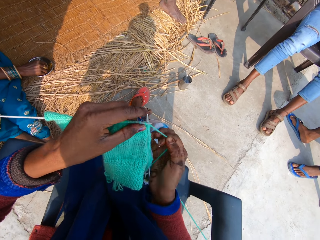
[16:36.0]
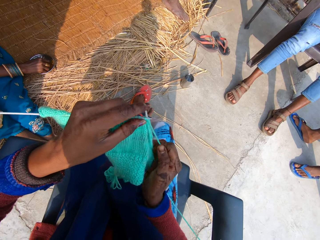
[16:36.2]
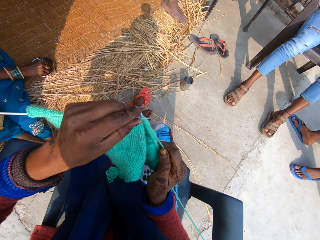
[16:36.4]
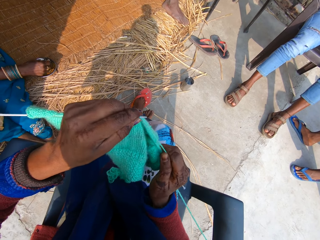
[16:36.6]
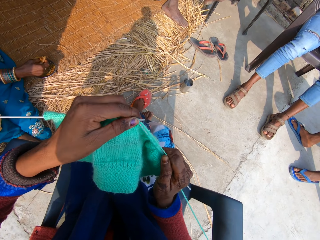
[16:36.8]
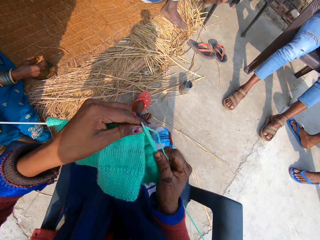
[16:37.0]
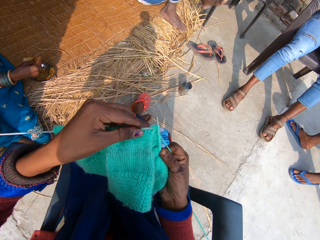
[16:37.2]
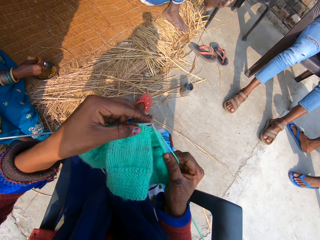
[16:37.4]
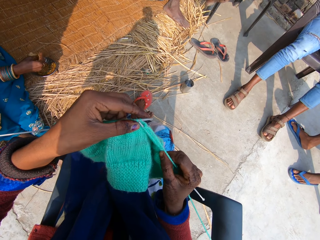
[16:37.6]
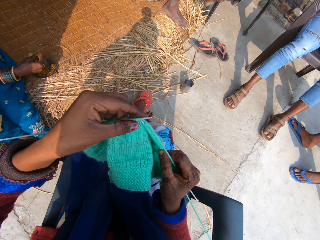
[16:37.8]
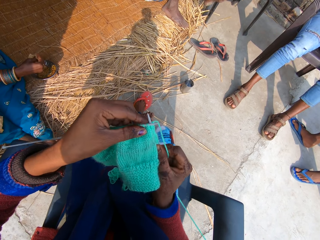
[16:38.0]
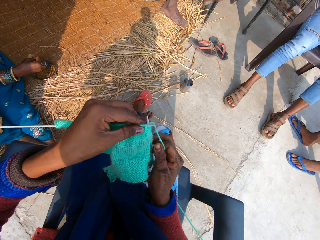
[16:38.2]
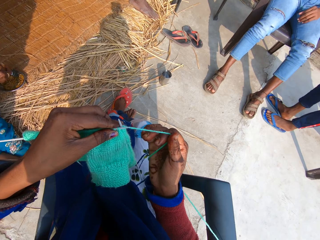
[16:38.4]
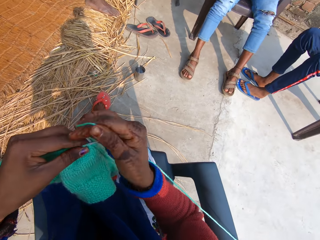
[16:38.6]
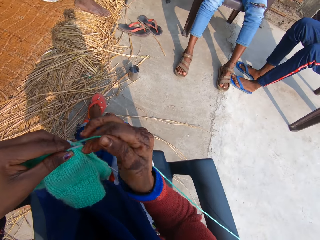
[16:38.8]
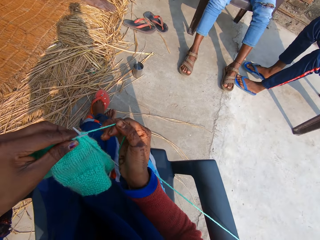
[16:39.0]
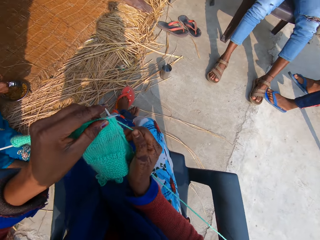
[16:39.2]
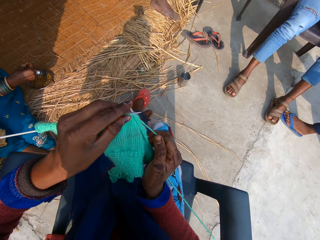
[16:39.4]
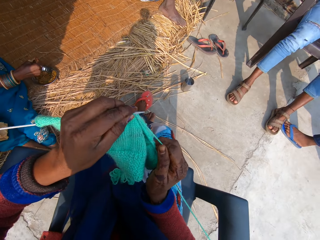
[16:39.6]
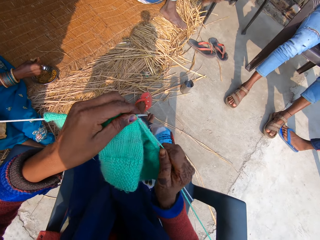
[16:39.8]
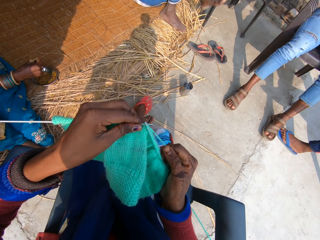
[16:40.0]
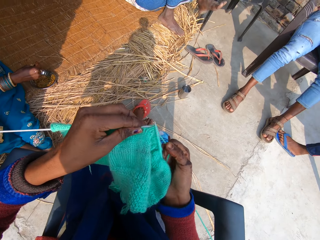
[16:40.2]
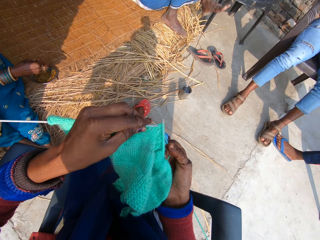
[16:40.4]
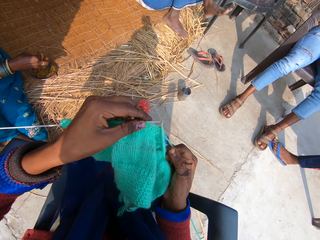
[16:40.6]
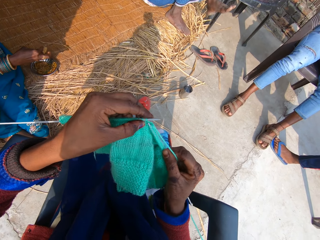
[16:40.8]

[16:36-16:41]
The camera wearer knits the fabric.

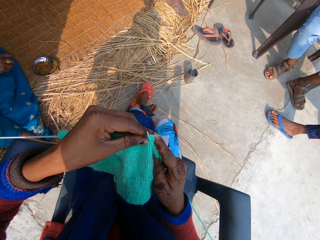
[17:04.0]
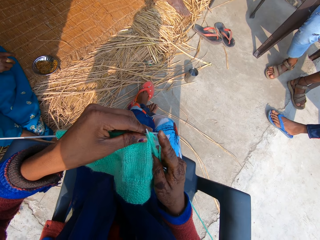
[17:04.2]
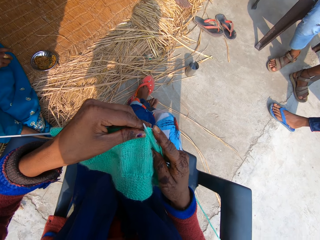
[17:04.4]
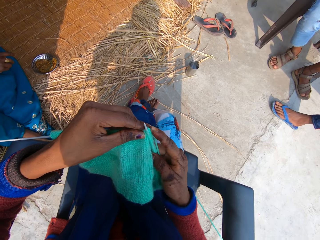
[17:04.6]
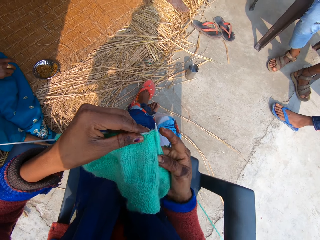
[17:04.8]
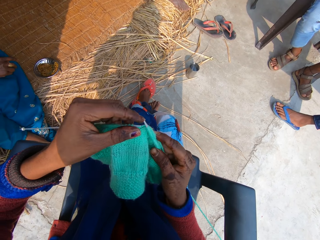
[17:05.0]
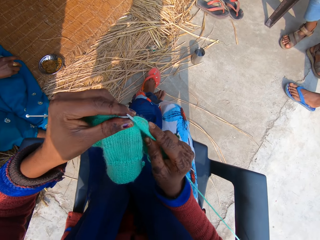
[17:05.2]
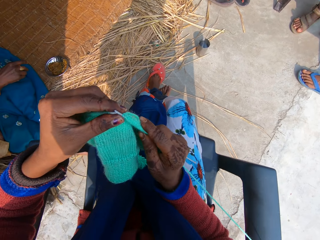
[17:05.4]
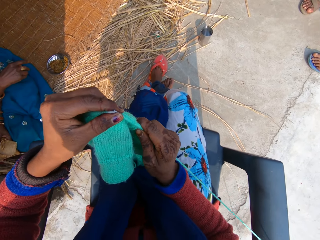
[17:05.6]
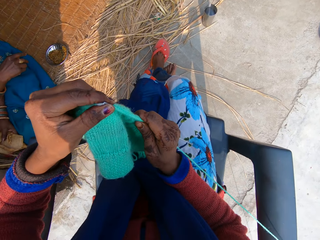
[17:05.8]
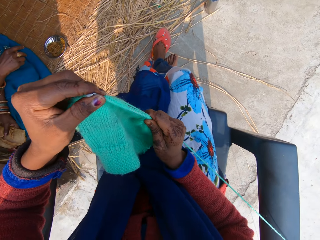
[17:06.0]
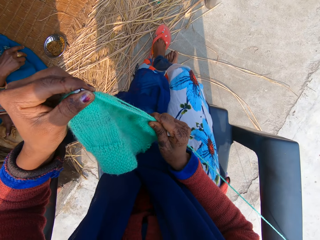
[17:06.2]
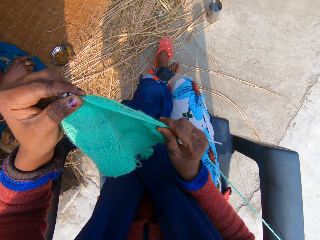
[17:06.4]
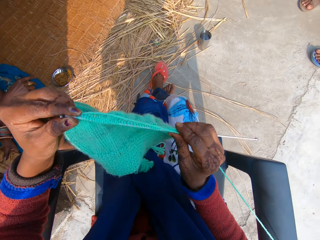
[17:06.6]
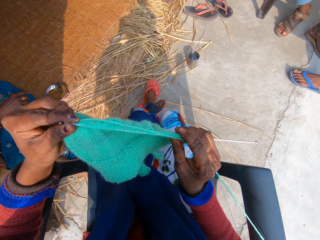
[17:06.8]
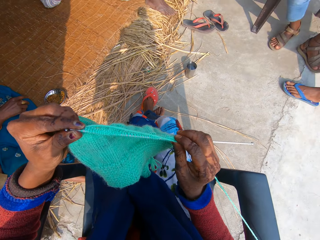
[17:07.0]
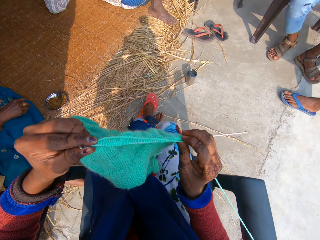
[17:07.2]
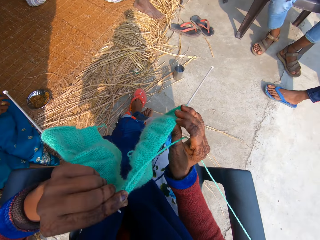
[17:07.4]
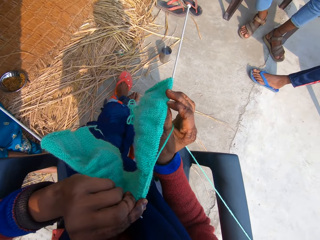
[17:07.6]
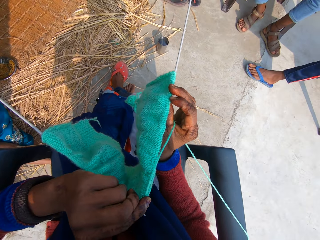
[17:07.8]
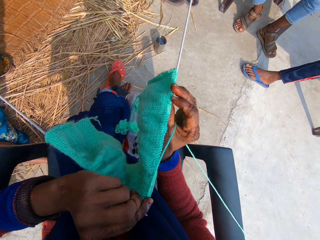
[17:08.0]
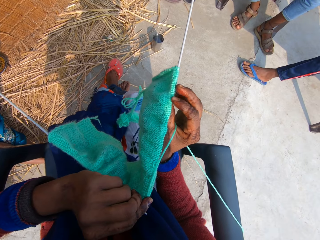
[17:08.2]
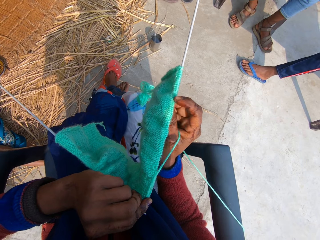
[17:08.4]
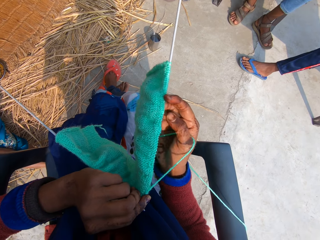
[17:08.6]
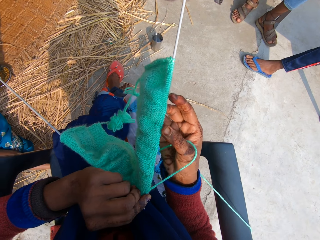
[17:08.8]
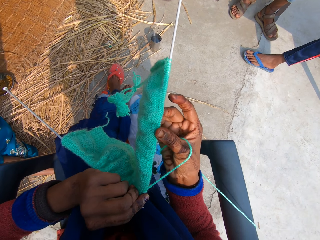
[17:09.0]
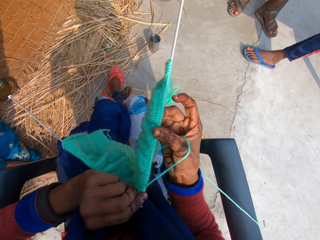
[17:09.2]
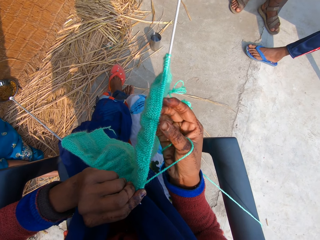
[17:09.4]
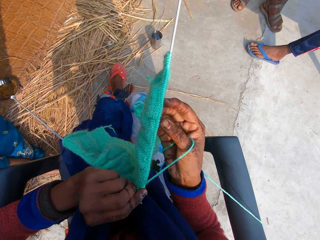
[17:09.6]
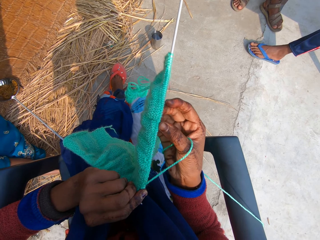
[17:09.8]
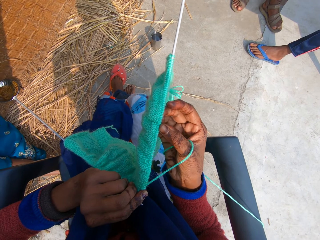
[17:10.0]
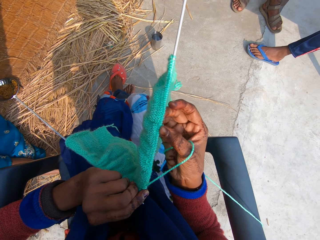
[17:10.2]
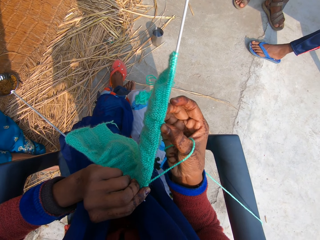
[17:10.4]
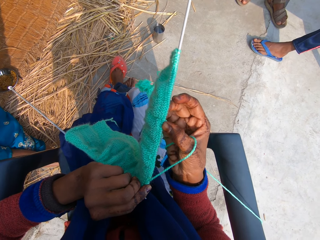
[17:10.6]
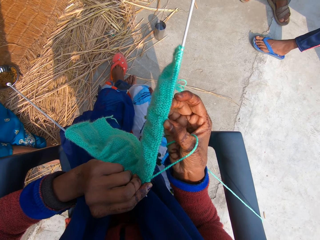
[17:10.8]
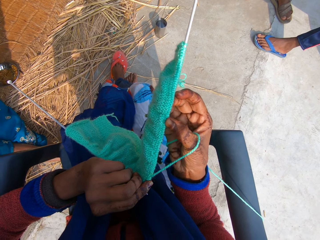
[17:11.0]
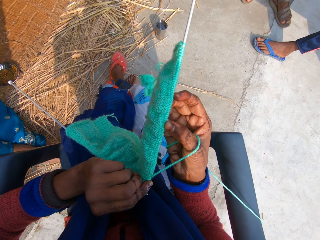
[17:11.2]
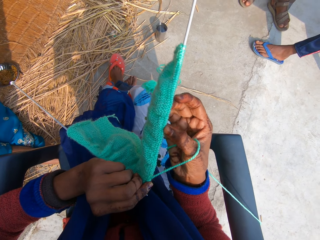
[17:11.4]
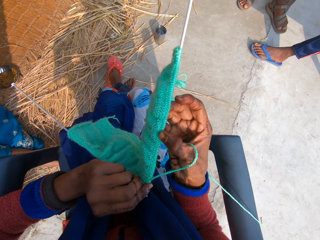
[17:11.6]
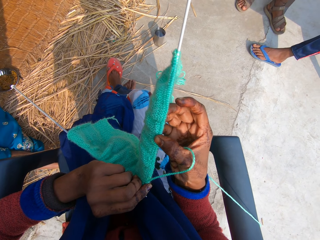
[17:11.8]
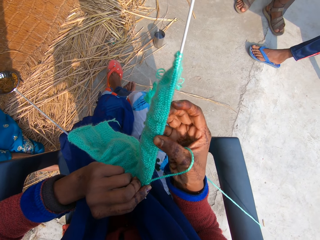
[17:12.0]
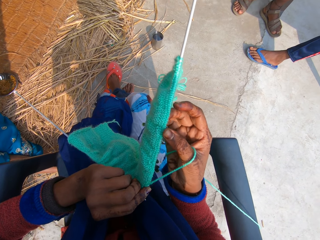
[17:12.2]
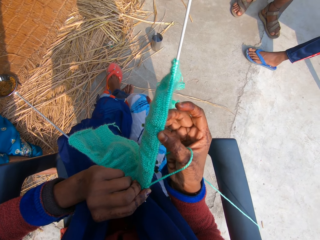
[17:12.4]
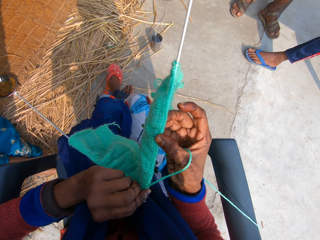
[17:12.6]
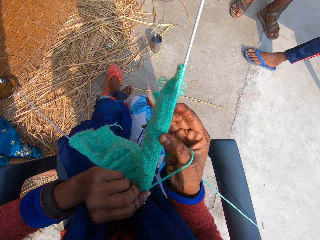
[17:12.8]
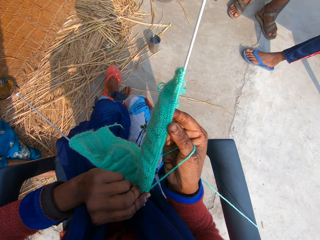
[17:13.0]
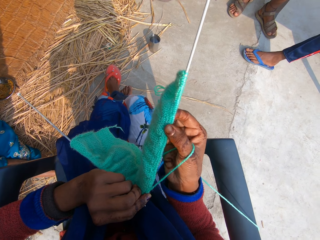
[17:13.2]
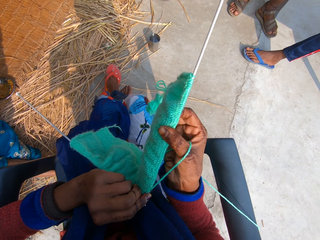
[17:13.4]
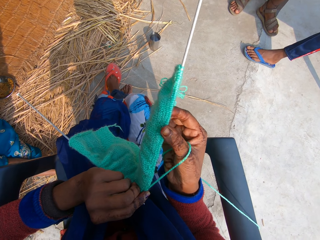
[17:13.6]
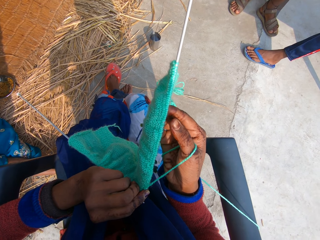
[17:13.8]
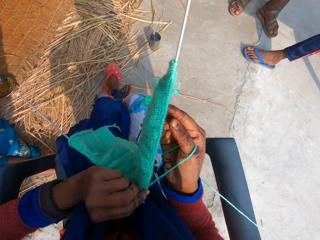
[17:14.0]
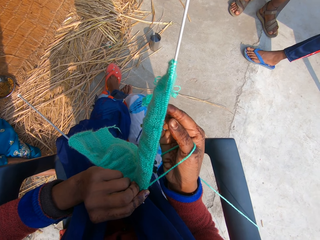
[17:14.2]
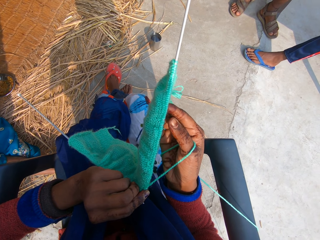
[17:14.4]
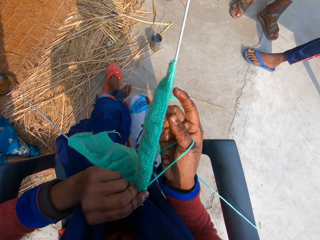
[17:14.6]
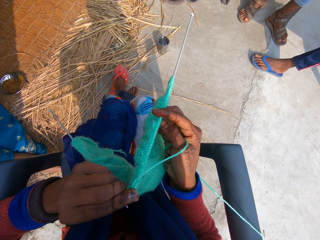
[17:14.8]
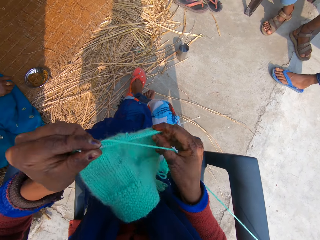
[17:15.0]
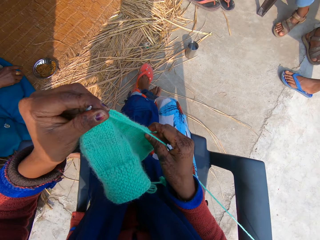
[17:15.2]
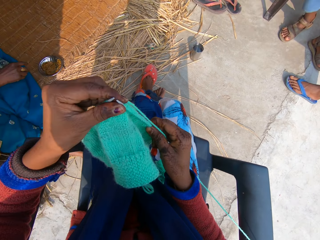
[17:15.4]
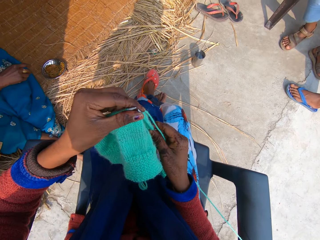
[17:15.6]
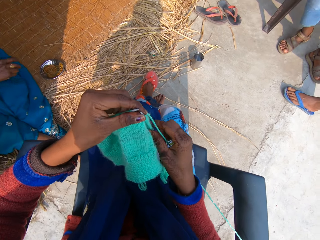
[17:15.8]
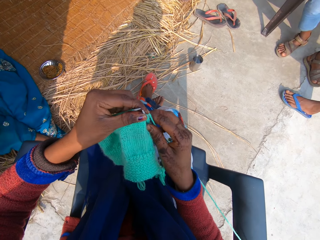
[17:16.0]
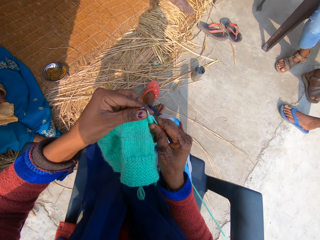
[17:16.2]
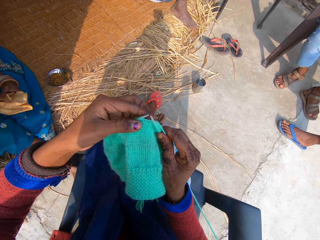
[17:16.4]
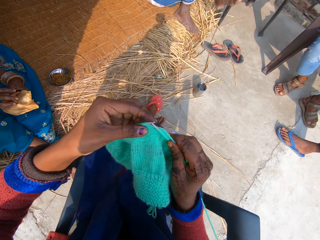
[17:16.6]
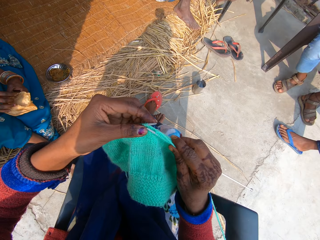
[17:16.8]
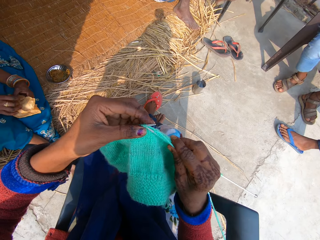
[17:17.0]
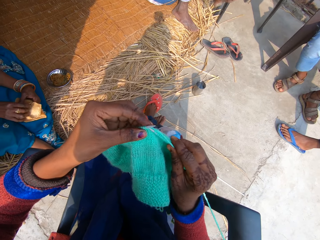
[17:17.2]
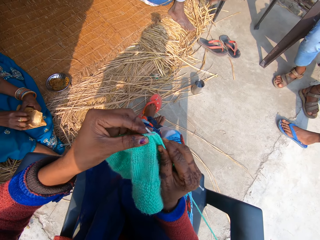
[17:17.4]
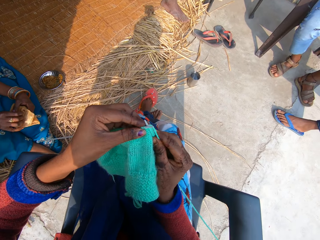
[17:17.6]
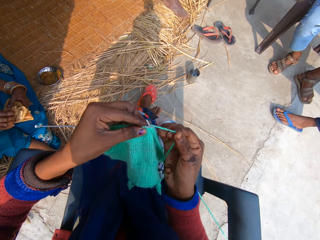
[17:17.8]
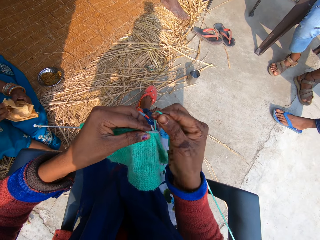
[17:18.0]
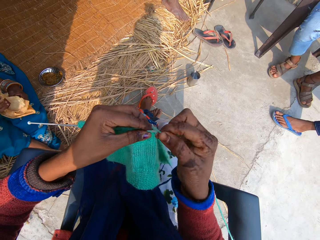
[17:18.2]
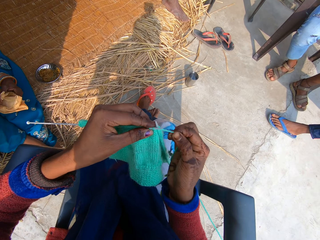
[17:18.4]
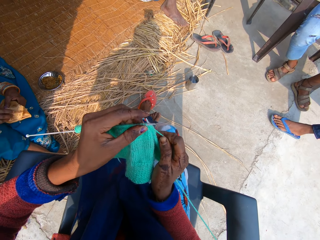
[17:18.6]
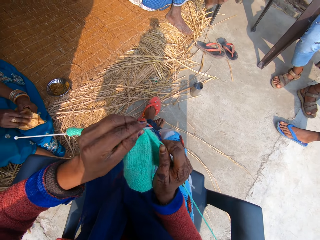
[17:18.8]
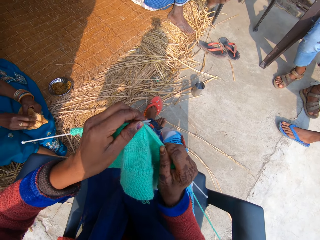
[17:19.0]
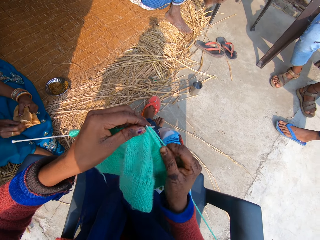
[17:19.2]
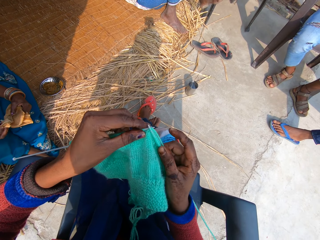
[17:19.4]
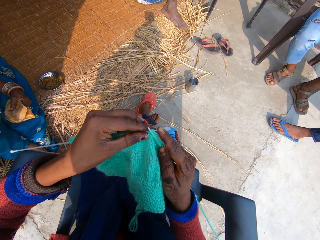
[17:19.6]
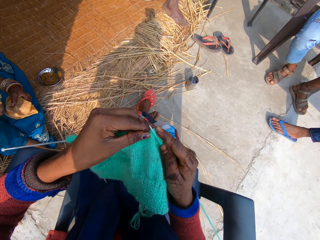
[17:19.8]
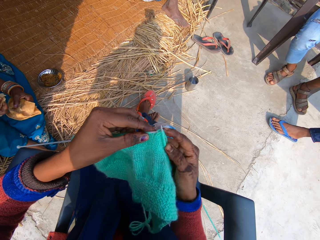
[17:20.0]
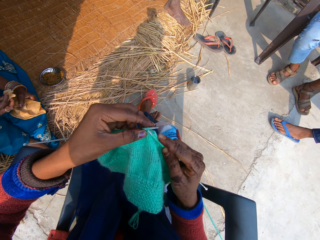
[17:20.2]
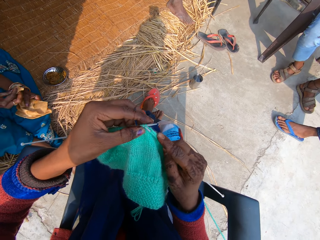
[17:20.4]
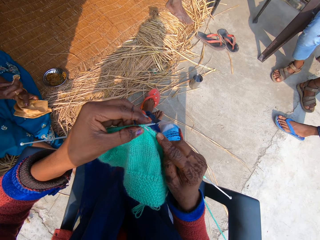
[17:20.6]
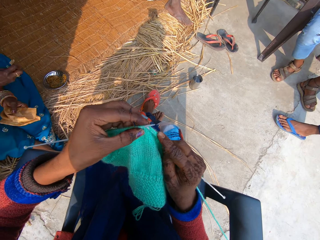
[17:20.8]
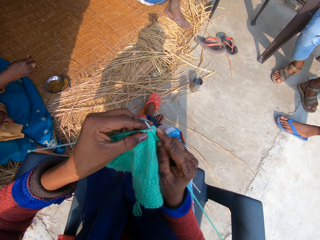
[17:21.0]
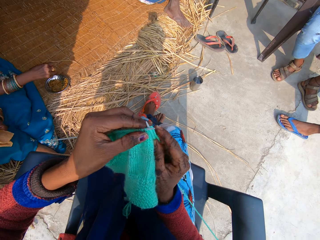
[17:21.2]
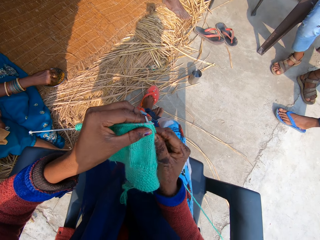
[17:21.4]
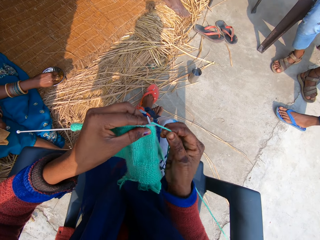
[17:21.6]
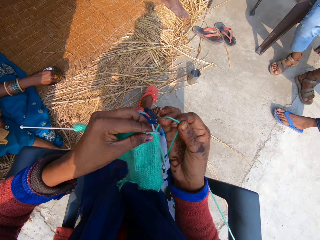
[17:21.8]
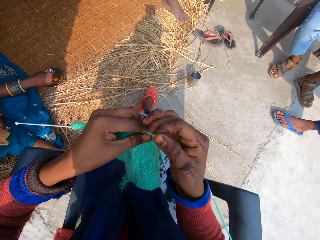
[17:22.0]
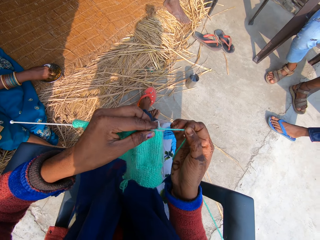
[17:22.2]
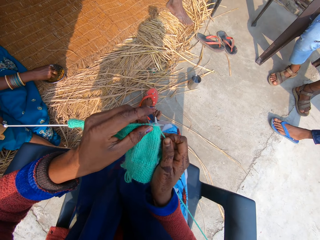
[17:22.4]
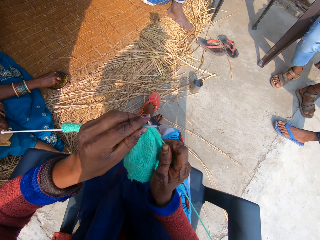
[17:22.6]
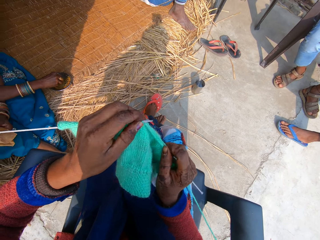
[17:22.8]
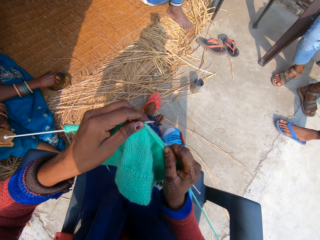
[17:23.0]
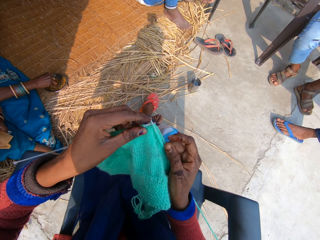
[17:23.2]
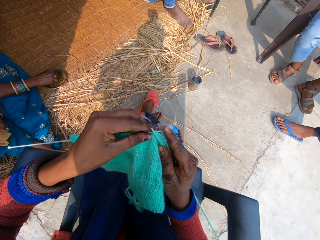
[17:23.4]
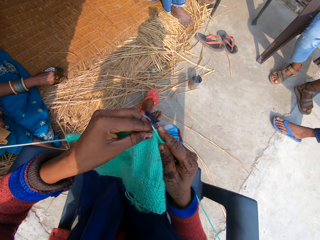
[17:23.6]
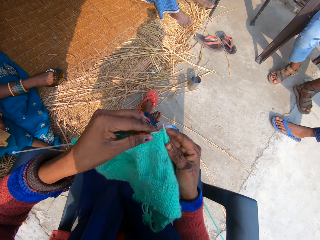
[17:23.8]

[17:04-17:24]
The camera wearer adjusts the fabric on the knitting needle. She examines the fabric. She turns the fabric on the hand. She rubs on the fabric with her finger. She turns the fabric on the hand. She knits the fabric.
